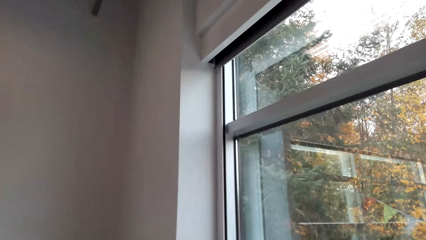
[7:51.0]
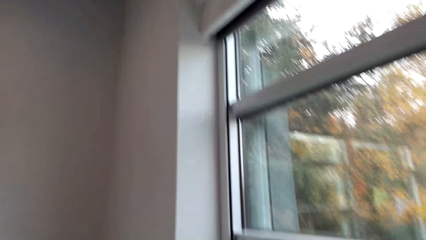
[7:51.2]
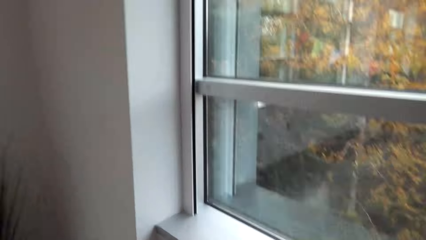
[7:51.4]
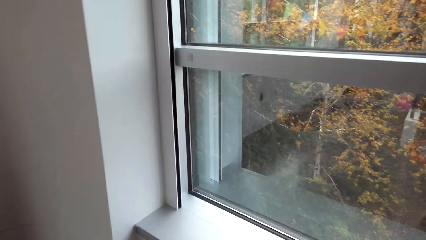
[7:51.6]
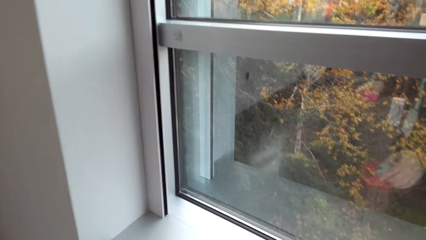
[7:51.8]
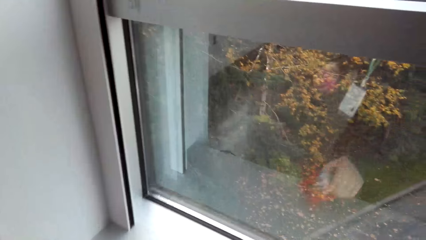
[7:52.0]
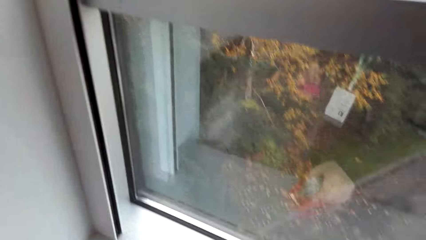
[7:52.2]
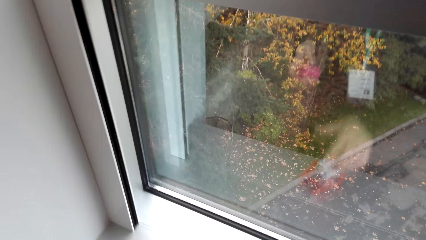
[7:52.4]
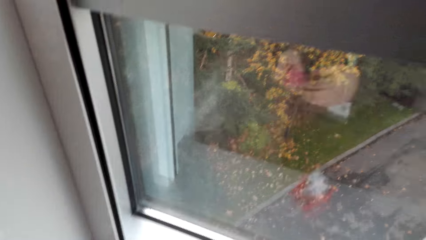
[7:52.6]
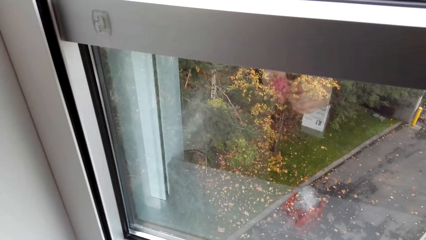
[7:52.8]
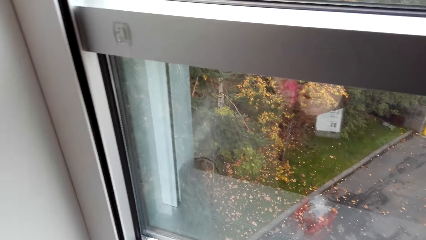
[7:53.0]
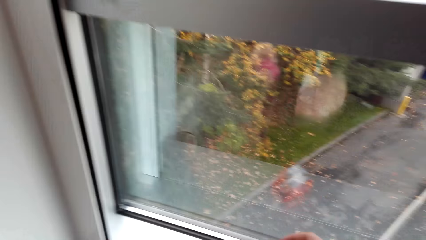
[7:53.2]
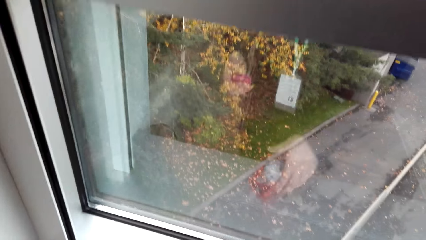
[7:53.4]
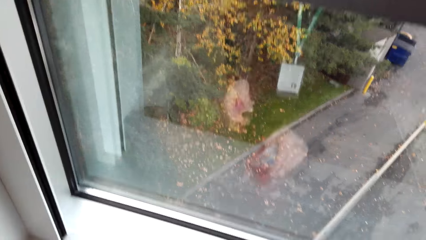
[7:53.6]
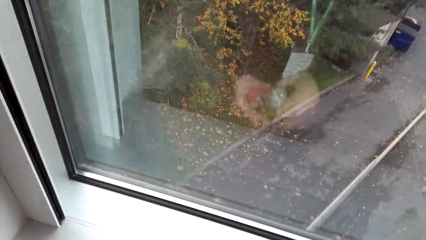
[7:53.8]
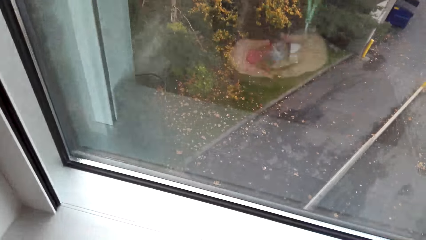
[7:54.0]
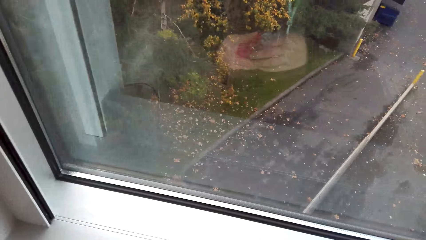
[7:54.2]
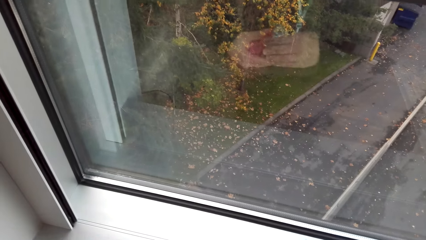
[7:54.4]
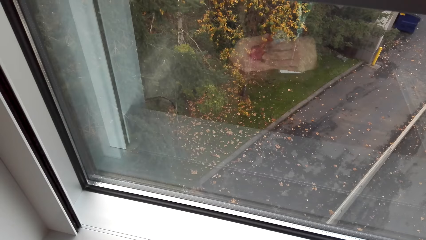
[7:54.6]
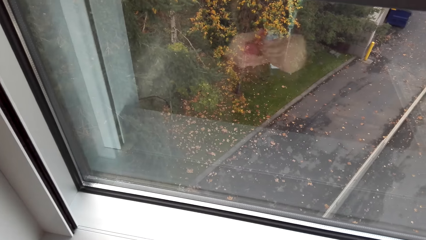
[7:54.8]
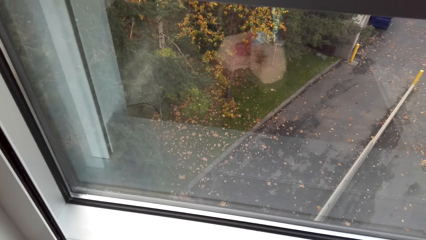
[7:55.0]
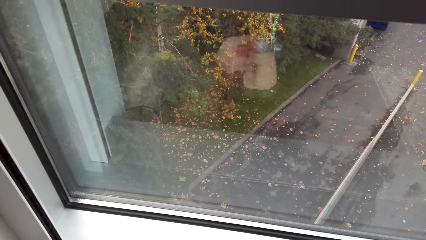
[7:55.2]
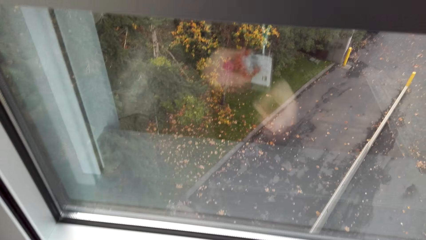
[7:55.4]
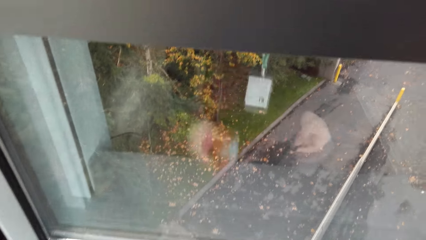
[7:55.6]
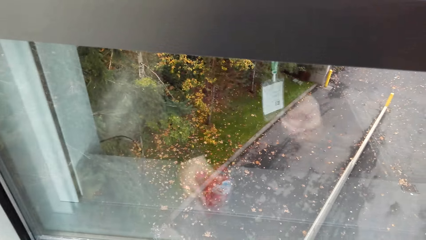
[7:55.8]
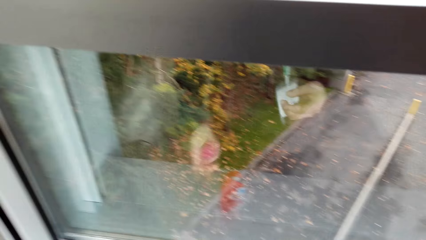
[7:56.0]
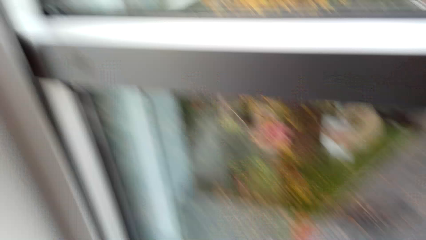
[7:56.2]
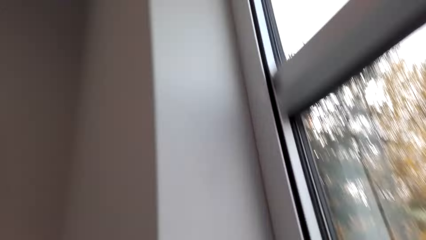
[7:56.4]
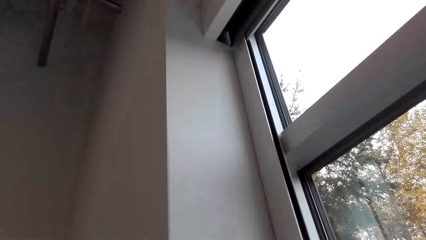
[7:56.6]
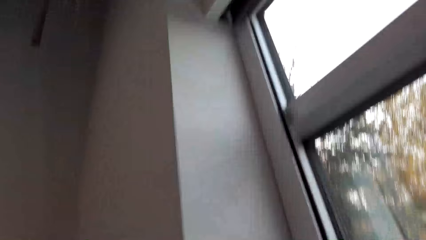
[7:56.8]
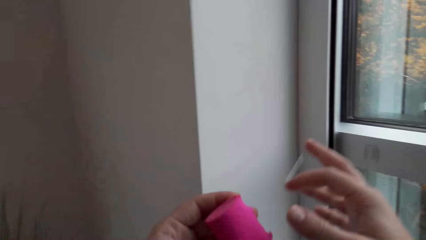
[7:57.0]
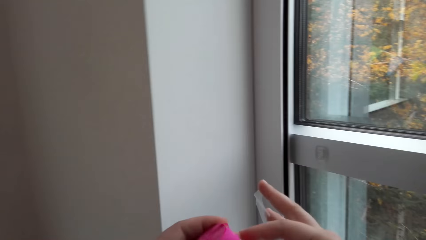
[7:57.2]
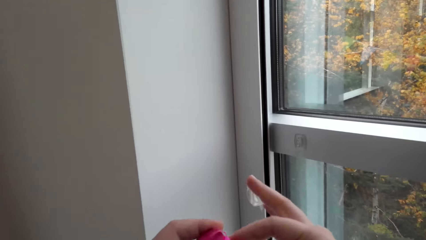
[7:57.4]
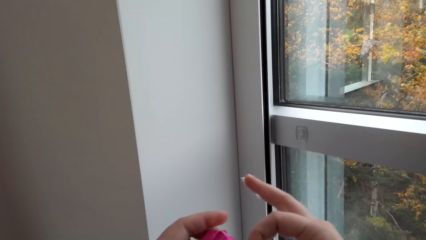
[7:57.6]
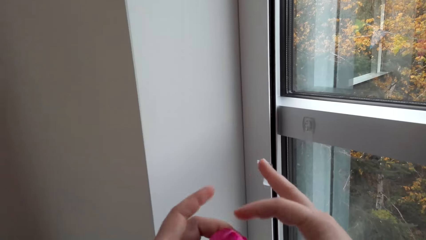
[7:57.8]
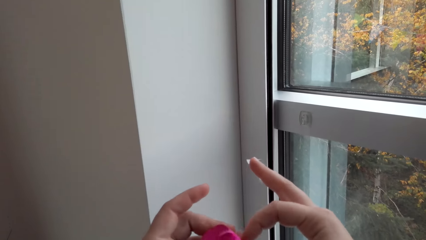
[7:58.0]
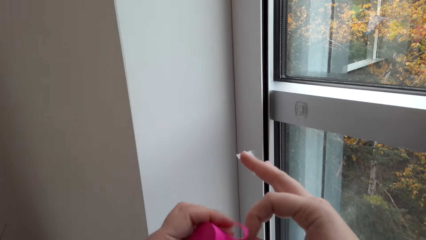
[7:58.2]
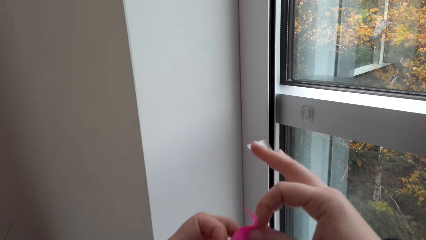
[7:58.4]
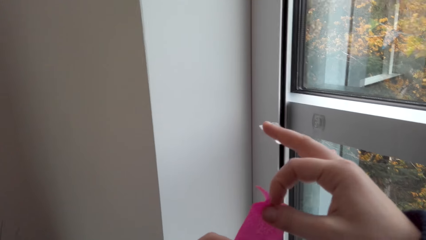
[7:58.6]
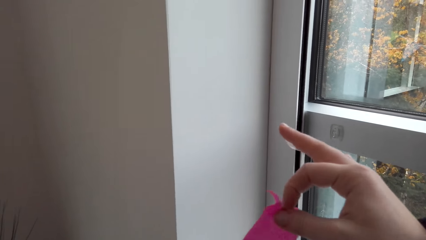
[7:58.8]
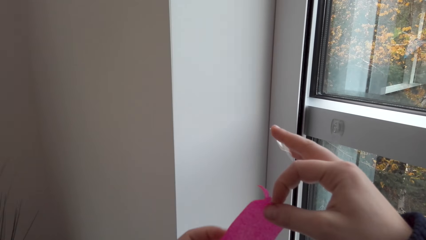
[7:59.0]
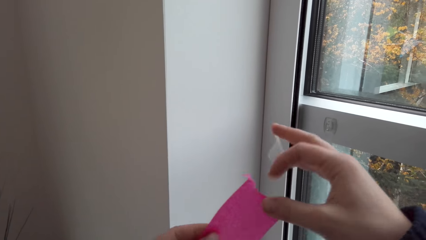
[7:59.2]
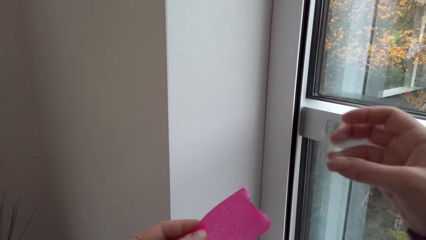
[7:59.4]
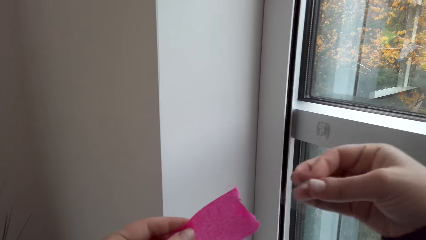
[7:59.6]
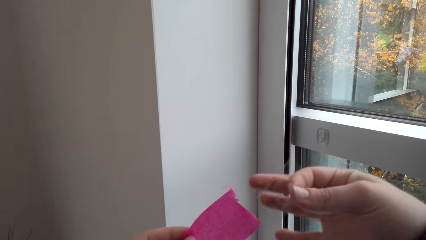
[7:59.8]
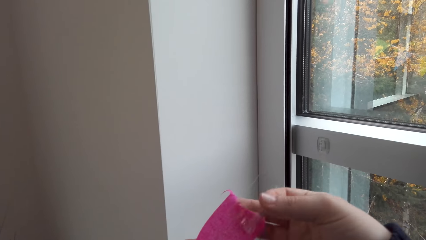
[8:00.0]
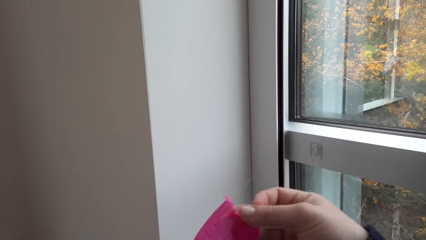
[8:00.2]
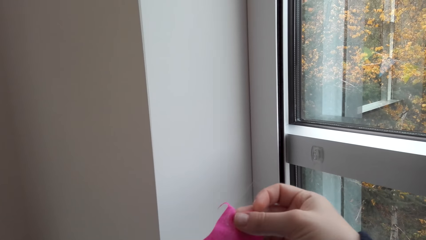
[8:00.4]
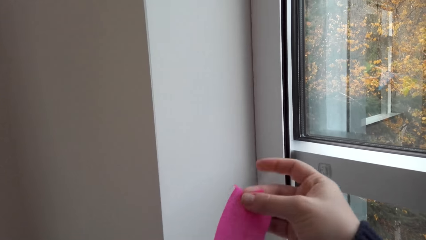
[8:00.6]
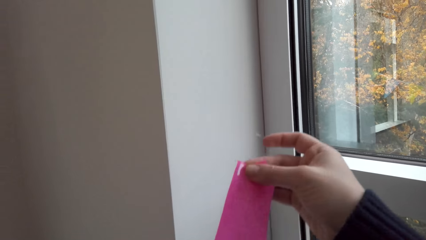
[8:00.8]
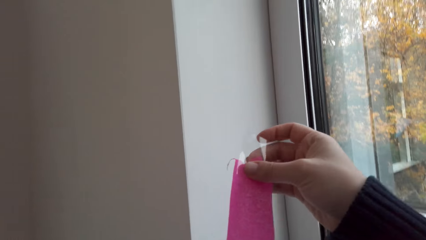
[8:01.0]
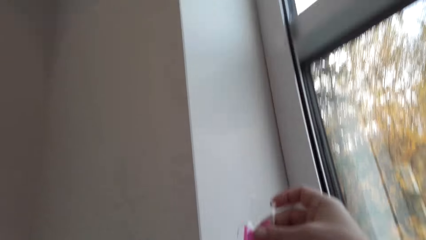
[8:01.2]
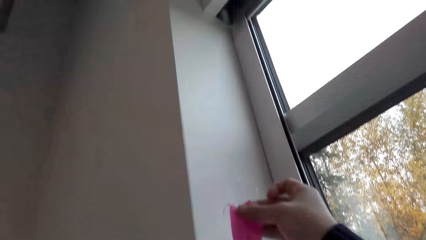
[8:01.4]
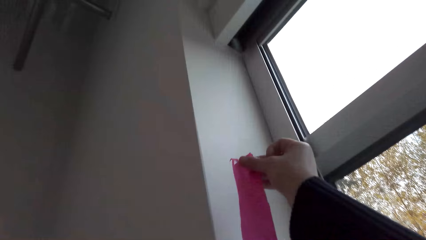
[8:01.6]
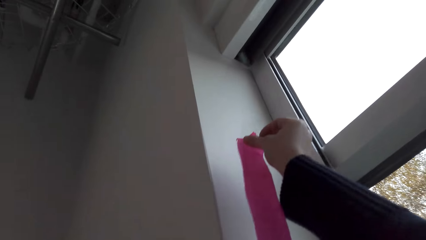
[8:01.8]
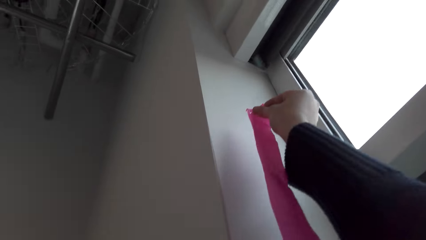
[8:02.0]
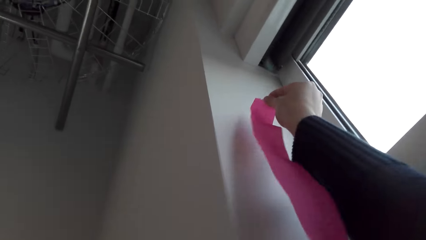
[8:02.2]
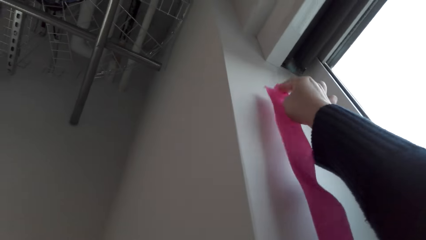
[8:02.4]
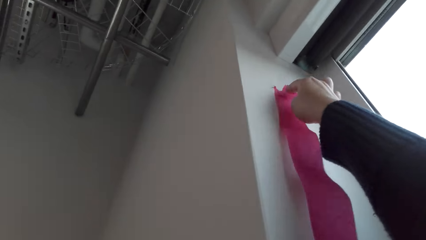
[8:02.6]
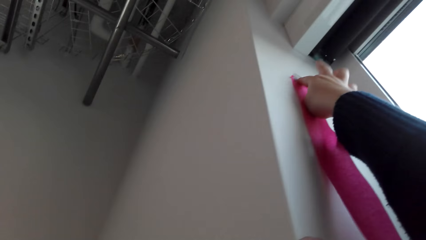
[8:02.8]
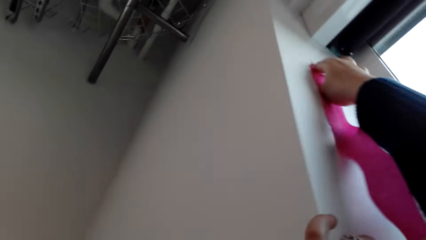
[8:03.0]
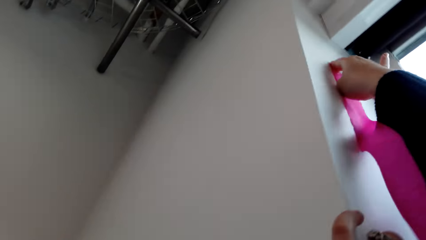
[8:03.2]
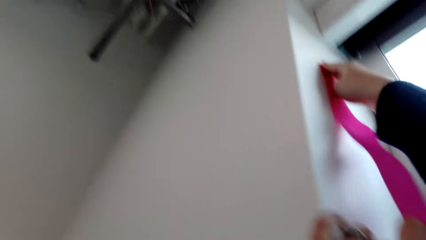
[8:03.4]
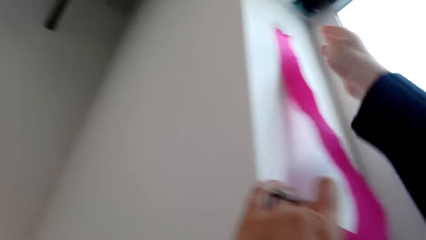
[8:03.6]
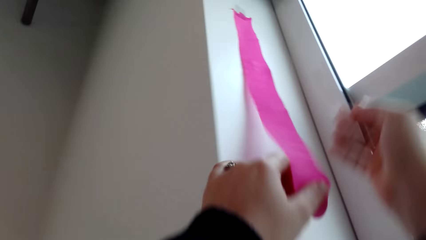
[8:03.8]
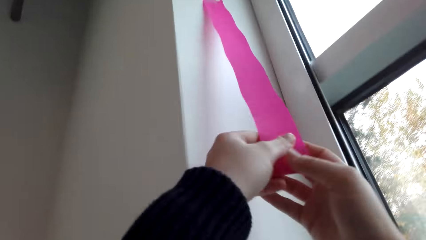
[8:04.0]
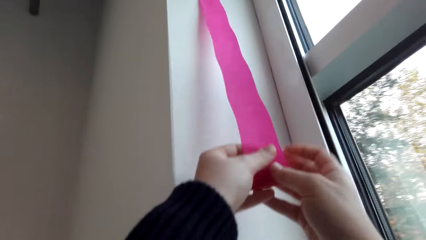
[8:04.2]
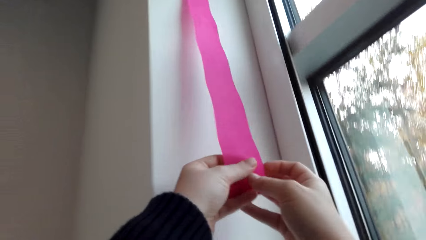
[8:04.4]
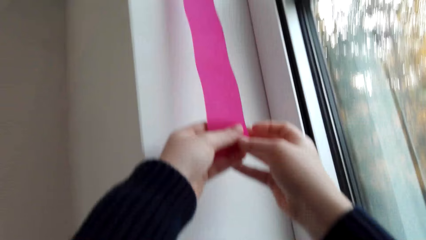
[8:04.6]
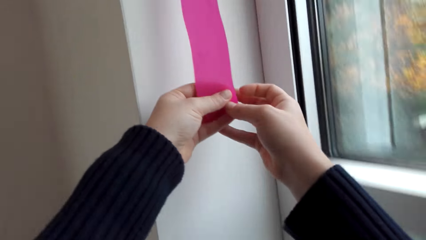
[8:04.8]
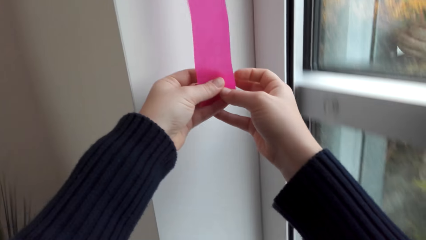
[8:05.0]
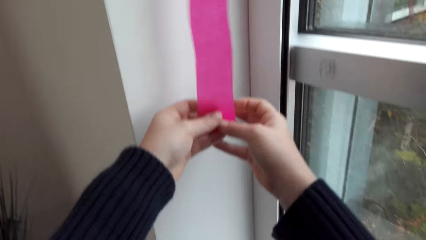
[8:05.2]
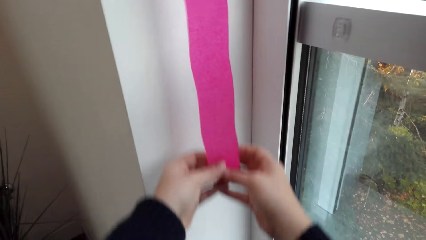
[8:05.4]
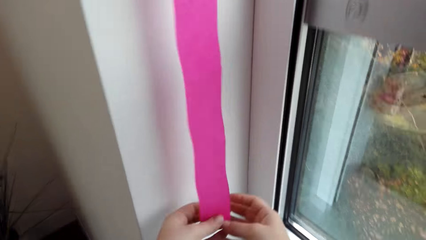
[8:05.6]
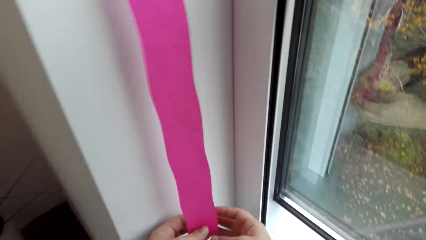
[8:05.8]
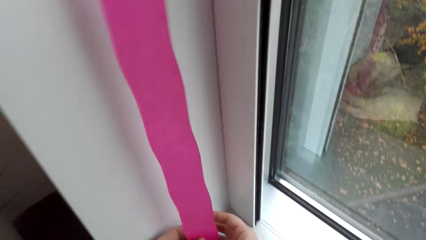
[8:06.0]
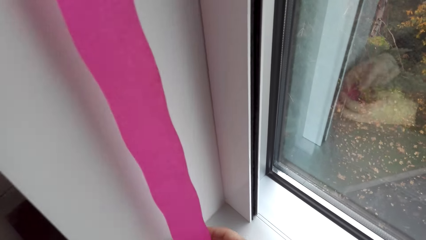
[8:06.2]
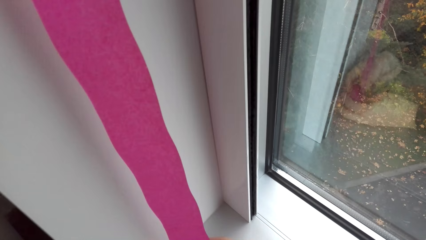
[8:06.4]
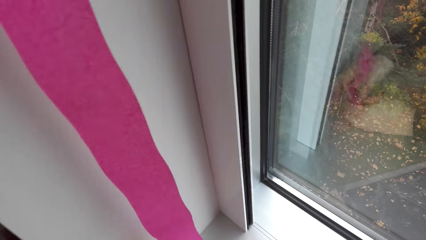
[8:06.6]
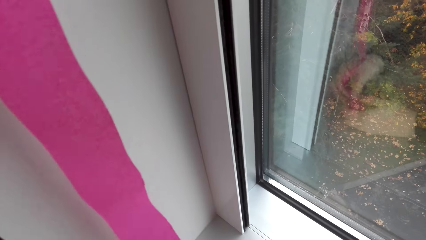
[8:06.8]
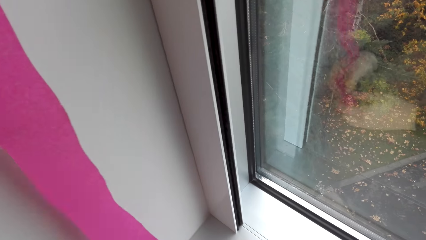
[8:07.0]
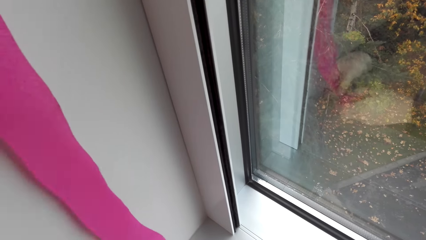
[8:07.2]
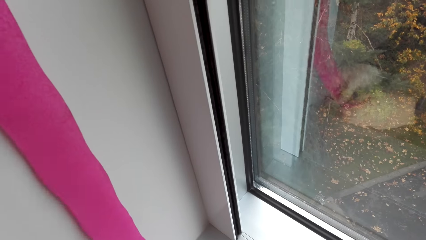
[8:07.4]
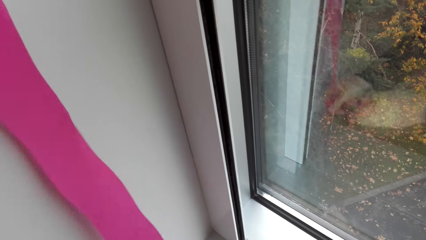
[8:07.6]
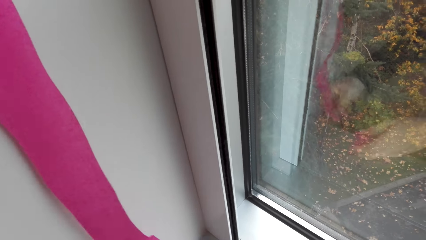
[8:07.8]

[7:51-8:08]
The camera wearer picks up the cello tape, cuts a piece of cello tape, and sticks the cello tape on the ribbon. They hang the flower on the wall. They stick the ribbon on the wall with the cello tape and stretch the ribbon on the wall. They unroll the flower. They cut the piece on the ribbon.
